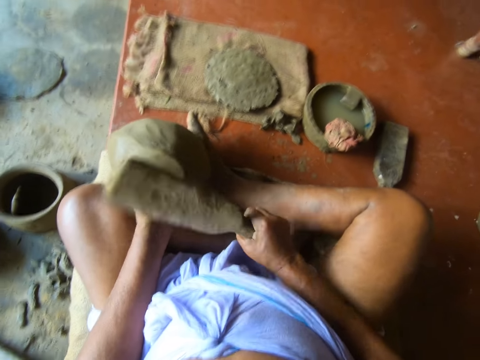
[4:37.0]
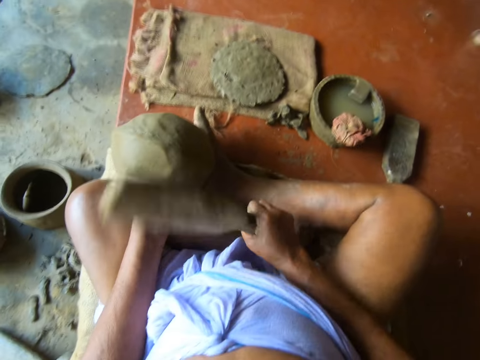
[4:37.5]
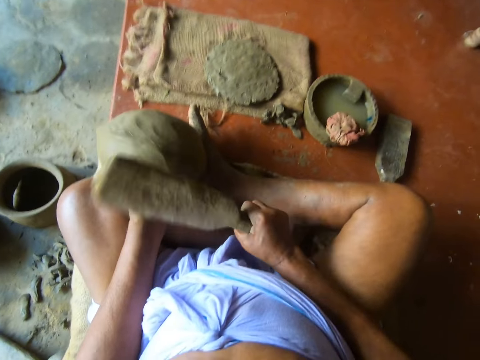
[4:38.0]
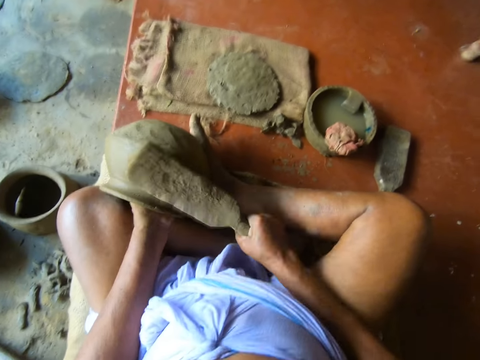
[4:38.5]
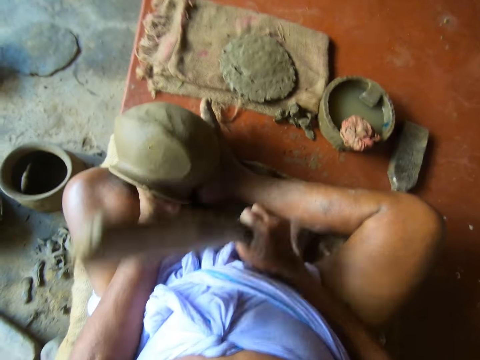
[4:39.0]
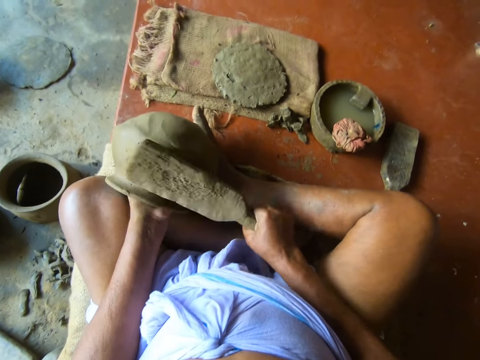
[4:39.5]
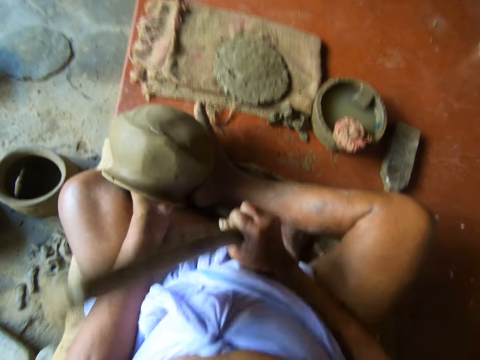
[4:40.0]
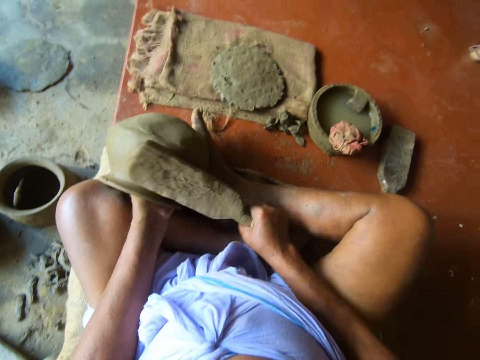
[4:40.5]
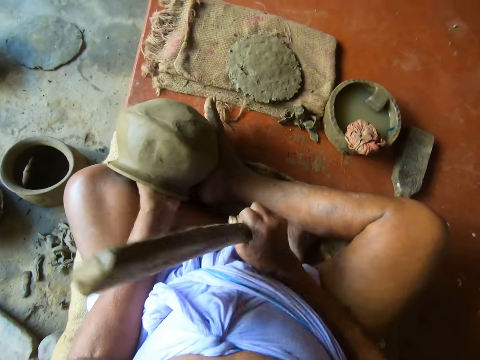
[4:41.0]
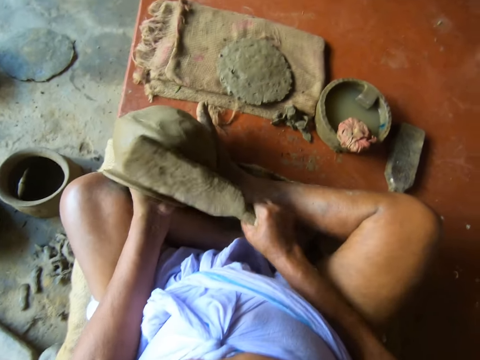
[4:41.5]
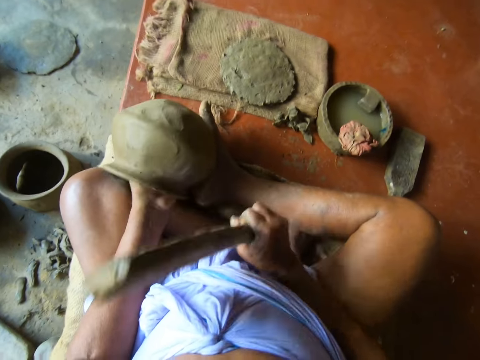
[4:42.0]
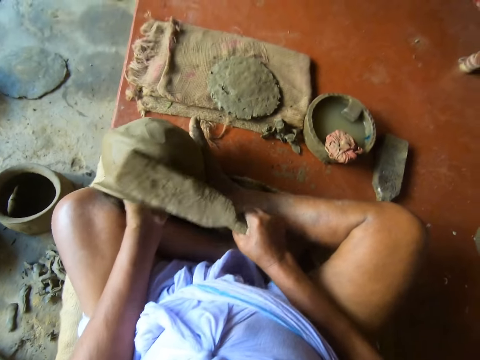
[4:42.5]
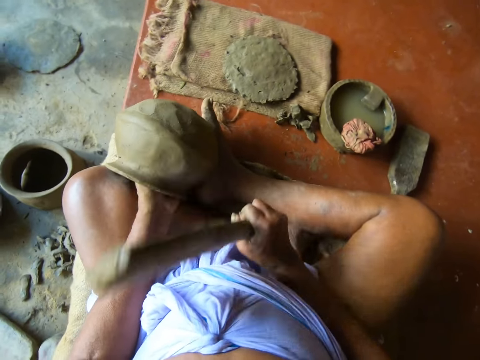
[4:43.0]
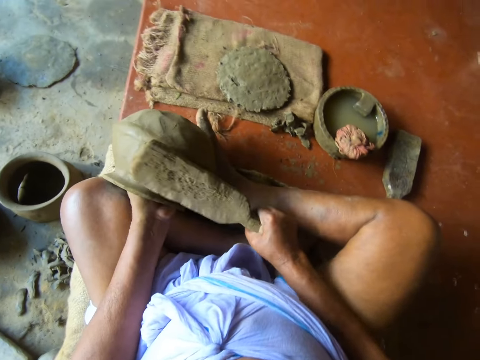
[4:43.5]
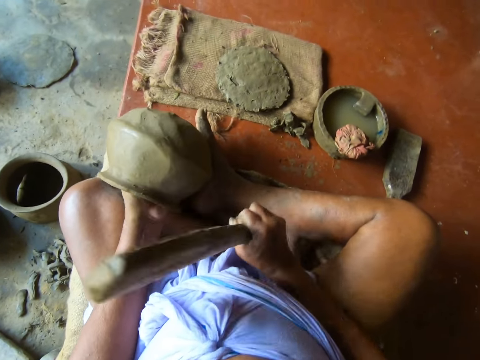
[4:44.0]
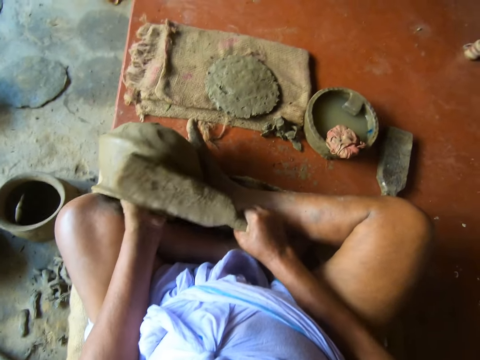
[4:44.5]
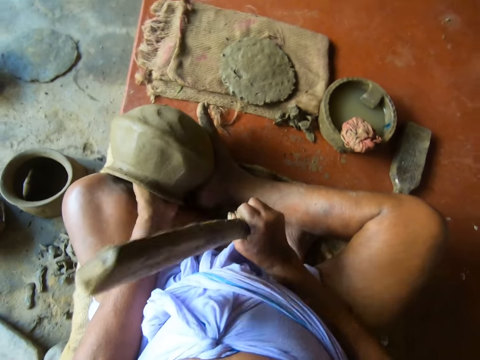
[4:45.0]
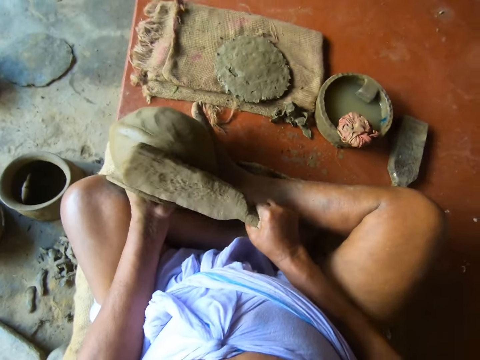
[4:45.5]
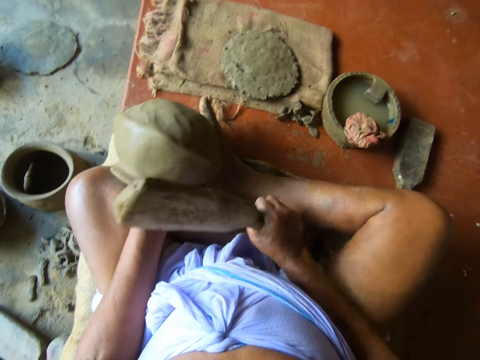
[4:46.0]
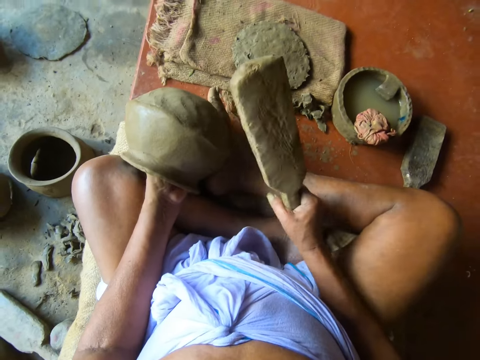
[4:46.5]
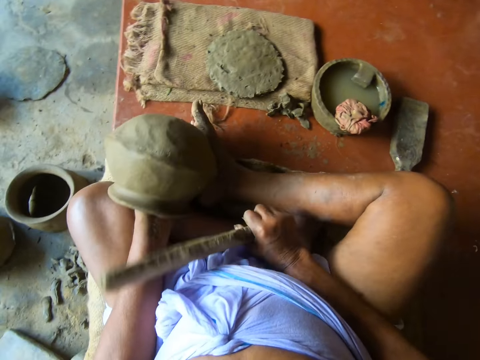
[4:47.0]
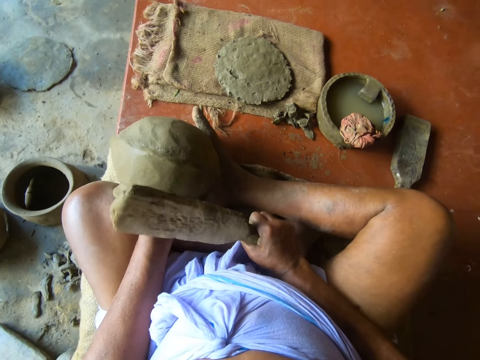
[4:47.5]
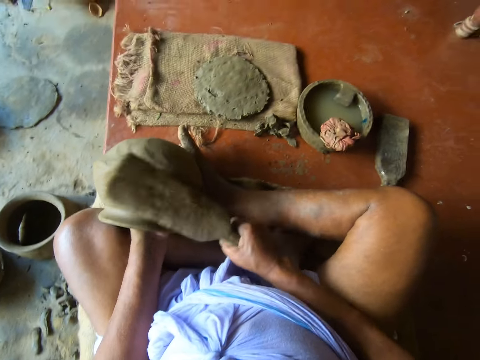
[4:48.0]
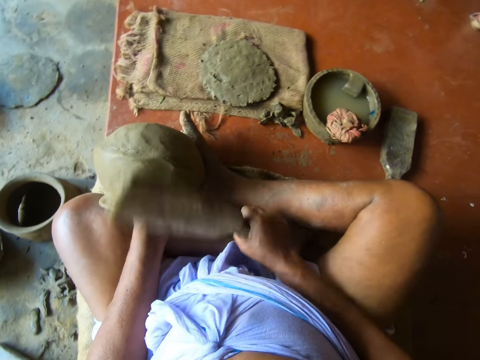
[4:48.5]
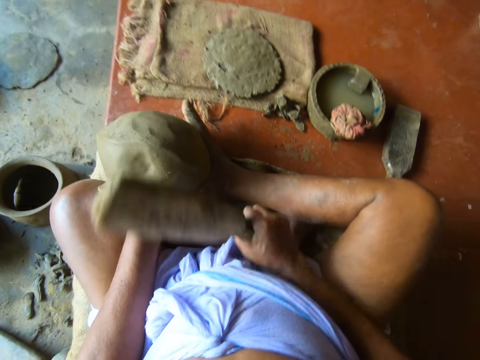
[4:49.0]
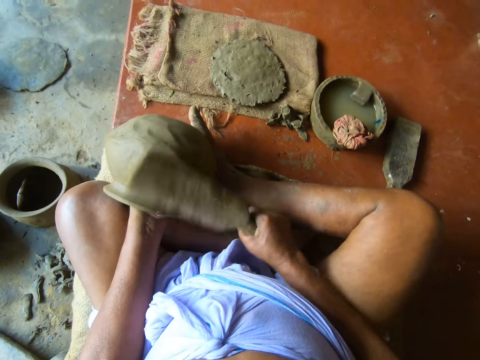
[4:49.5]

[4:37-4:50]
The camera wearer stops hitting the pot. They hit the pot with a pot shaper.

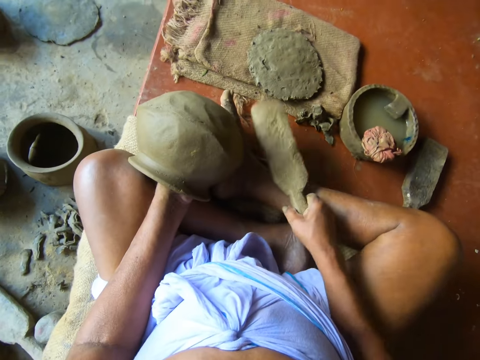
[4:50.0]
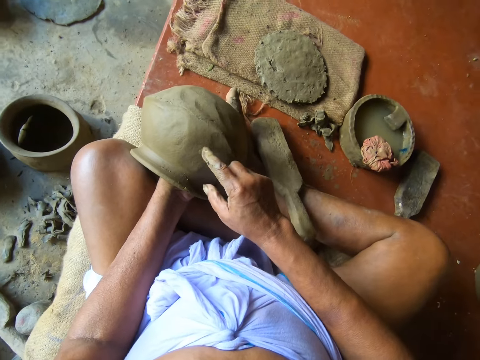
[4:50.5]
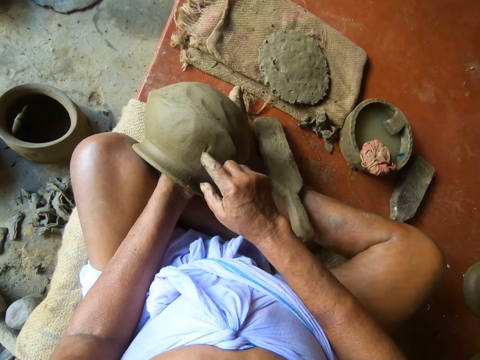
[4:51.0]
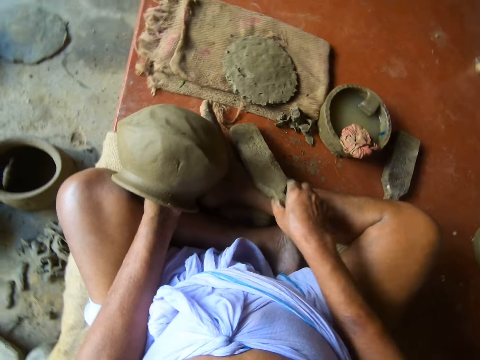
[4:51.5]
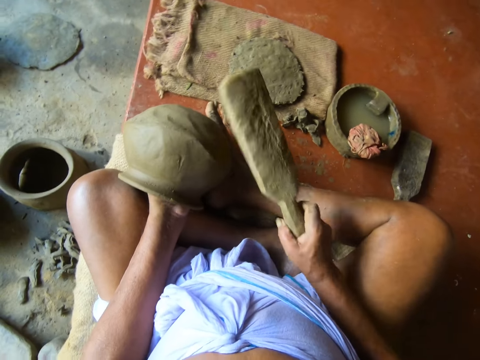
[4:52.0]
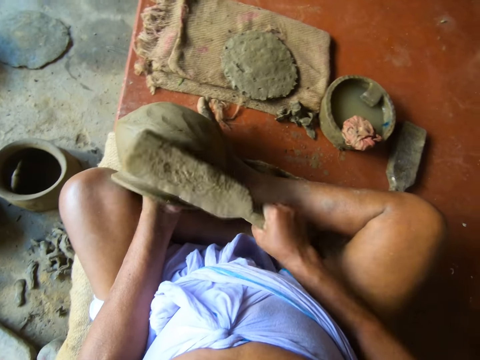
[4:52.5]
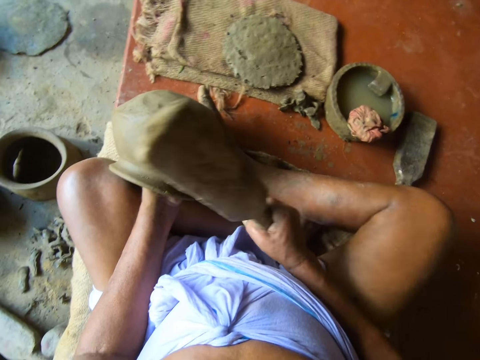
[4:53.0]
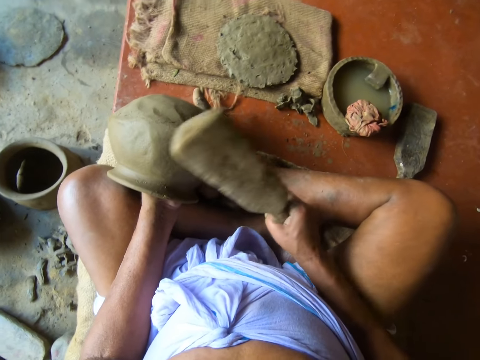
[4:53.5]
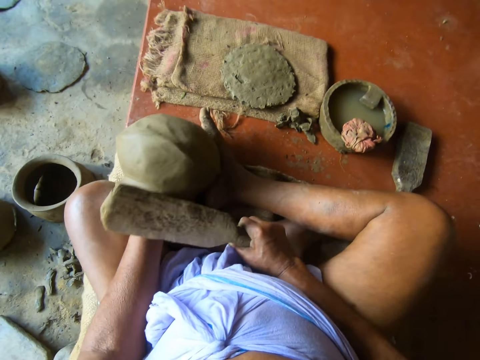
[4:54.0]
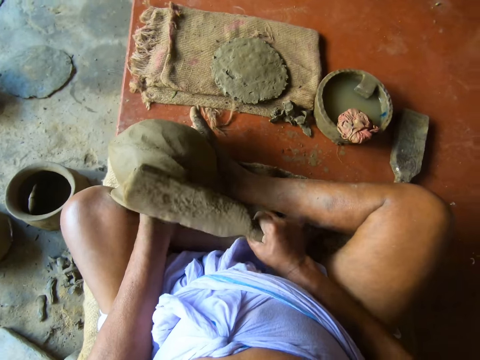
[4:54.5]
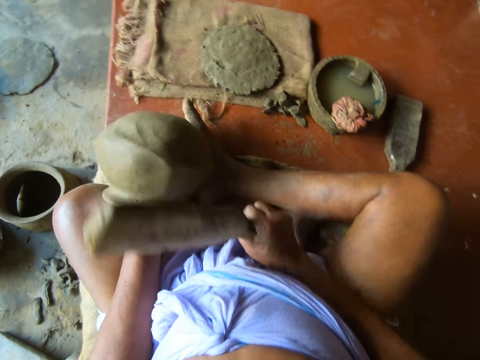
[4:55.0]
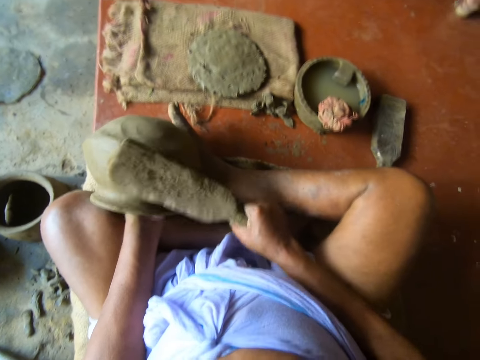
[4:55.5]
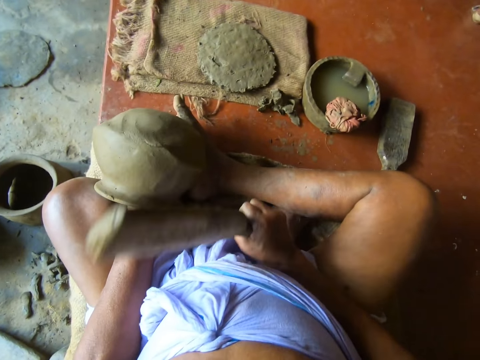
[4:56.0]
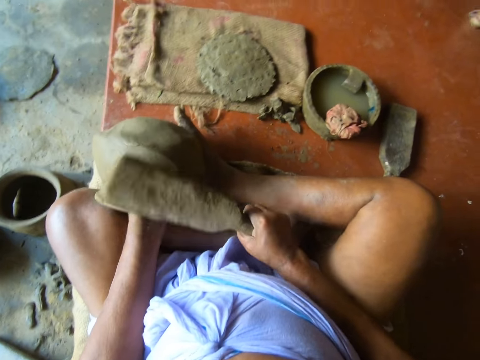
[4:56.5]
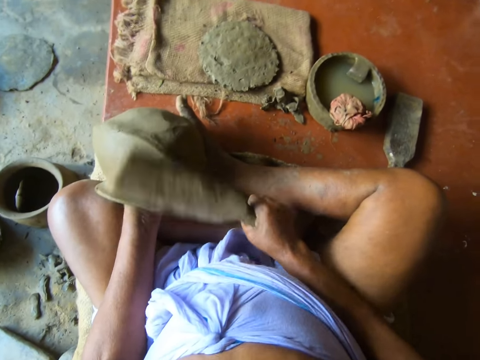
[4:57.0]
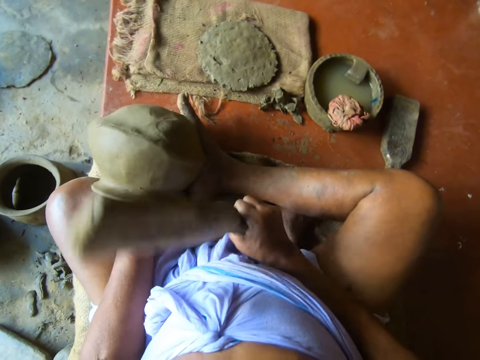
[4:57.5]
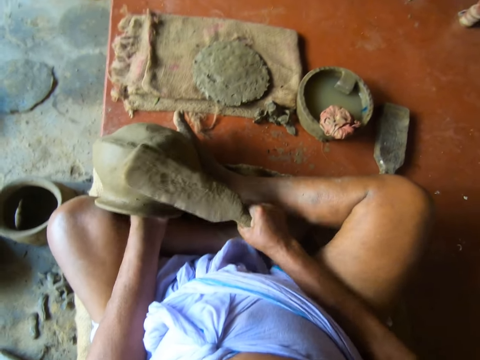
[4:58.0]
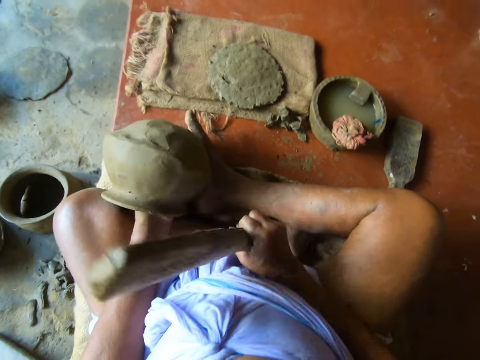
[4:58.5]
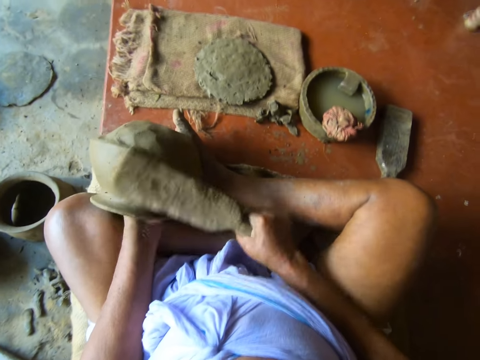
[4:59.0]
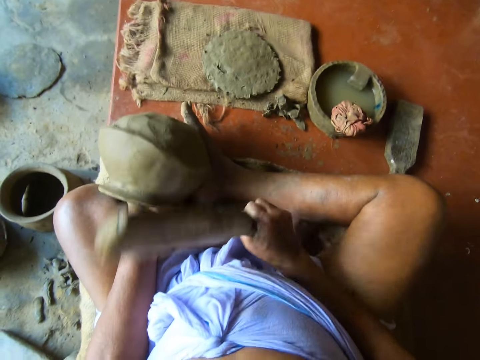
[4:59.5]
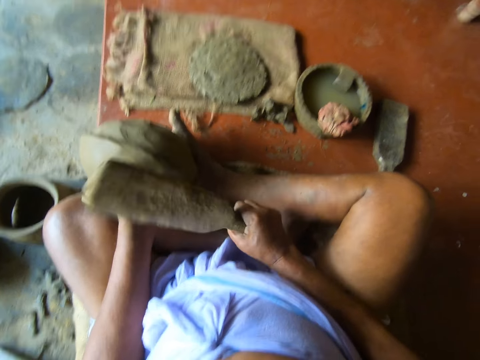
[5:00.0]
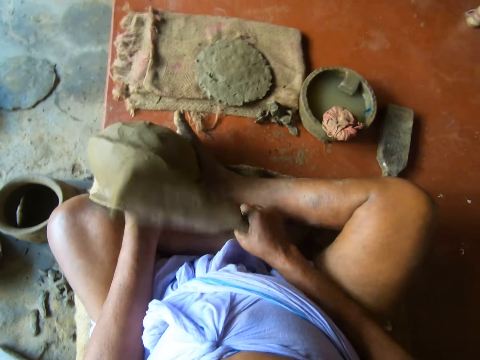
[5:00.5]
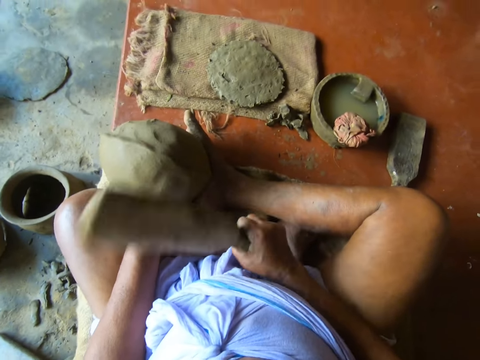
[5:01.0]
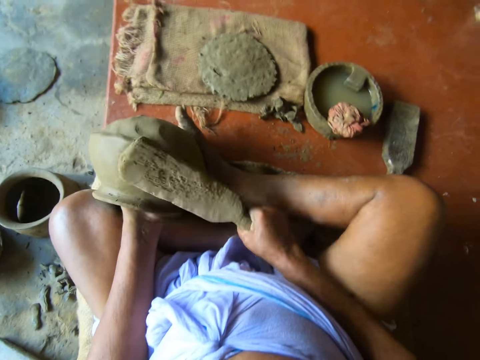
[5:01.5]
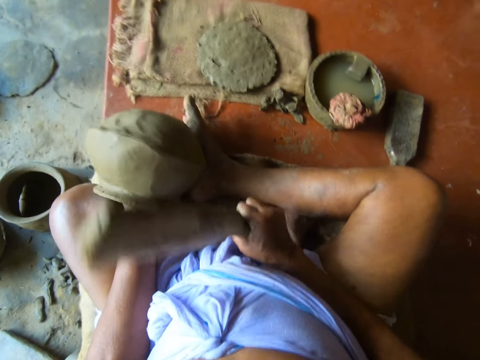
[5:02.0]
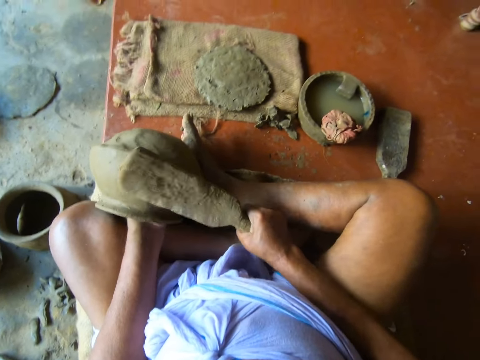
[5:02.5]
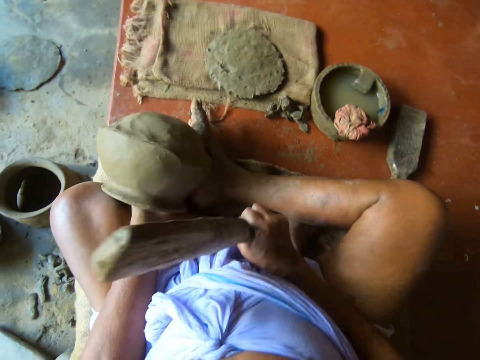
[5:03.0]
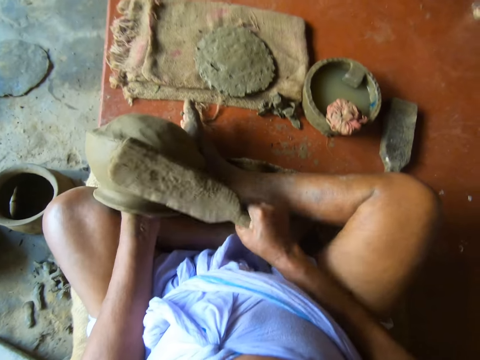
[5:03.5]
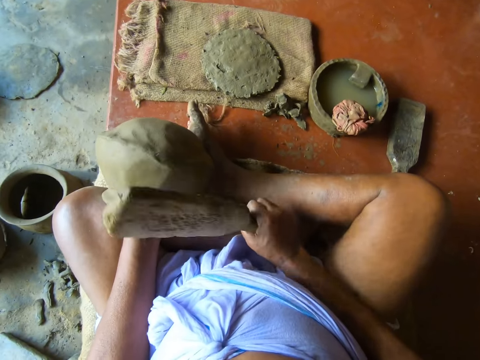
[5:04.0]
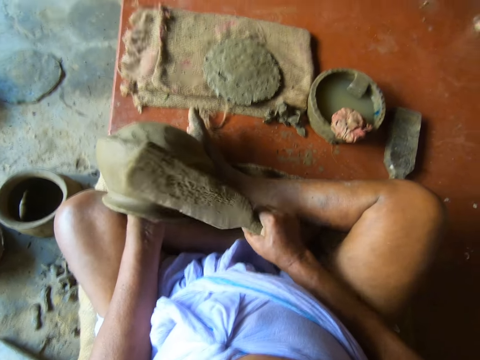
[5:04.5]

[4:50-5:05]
The camera wearer drops the wooden bat or pot shaper from his right hand on the floor. He touches the clay mold in his left hand with his right hand. He puts a mark on the pot with the index finger. He picks the wooden bat from the floor with his right hand. He beats the clay mold in his left hand with the wooden bat in his right hand. He stops hitting the pot, turns the pot with the left hand, and hits the pot with the pot shaper.
